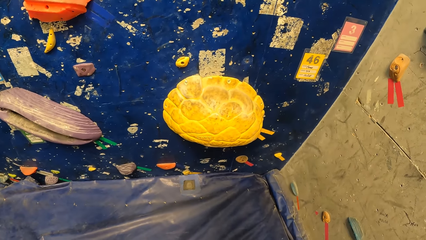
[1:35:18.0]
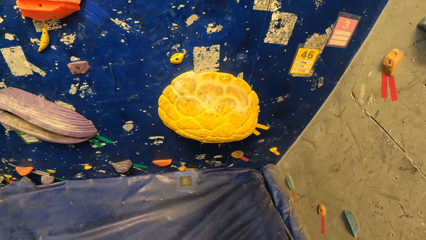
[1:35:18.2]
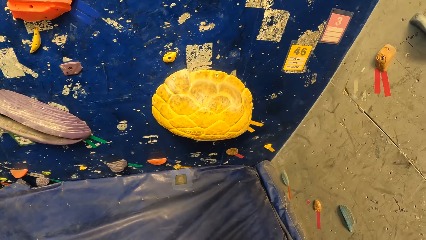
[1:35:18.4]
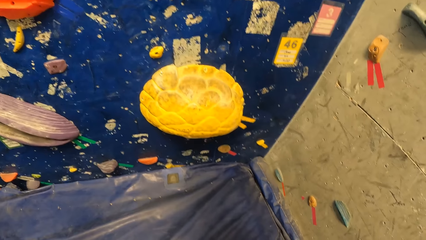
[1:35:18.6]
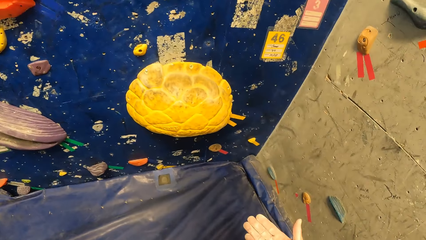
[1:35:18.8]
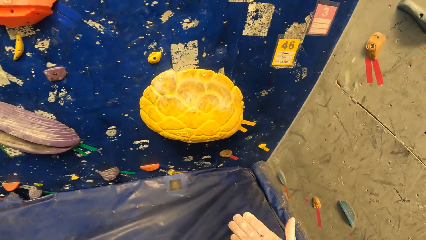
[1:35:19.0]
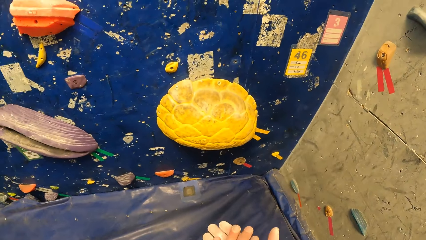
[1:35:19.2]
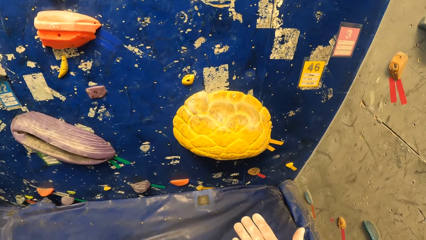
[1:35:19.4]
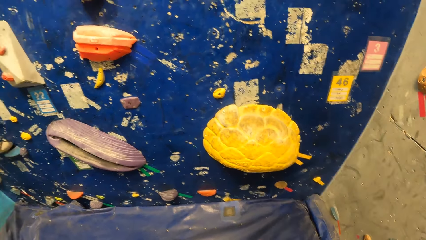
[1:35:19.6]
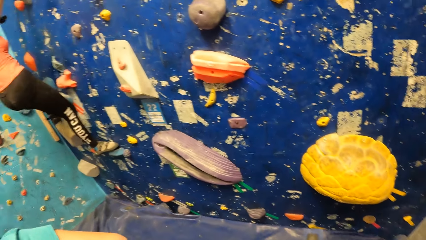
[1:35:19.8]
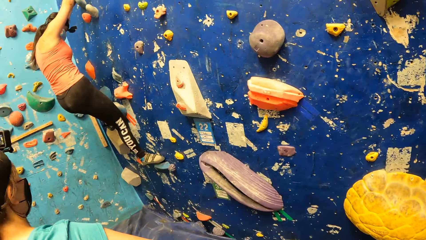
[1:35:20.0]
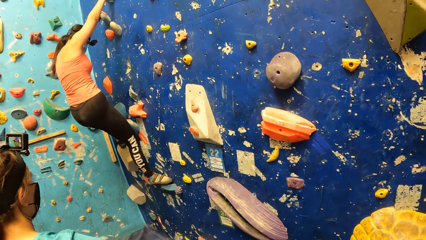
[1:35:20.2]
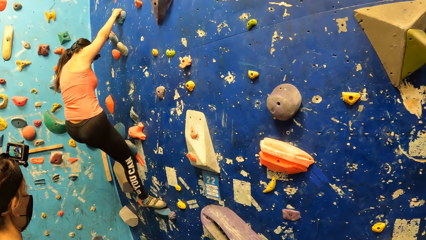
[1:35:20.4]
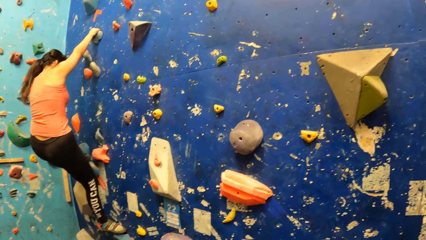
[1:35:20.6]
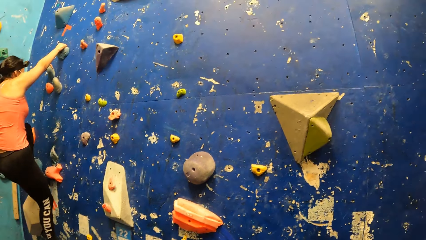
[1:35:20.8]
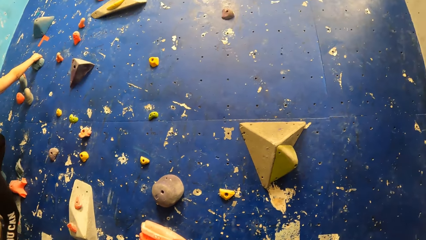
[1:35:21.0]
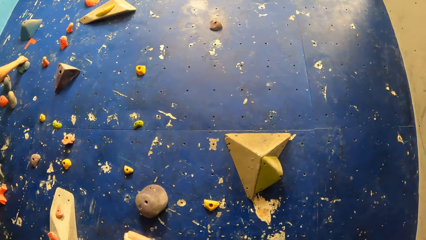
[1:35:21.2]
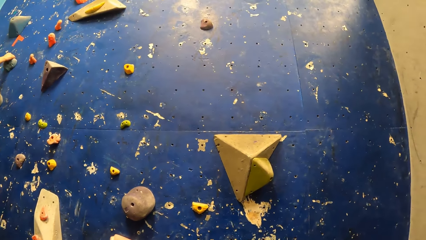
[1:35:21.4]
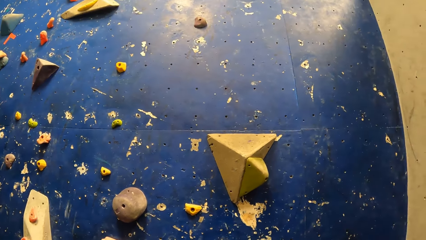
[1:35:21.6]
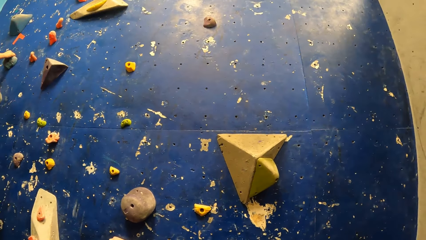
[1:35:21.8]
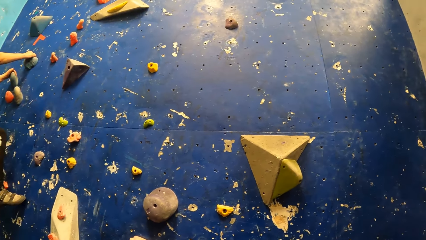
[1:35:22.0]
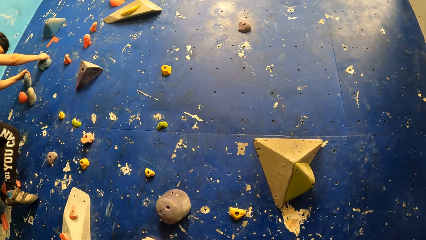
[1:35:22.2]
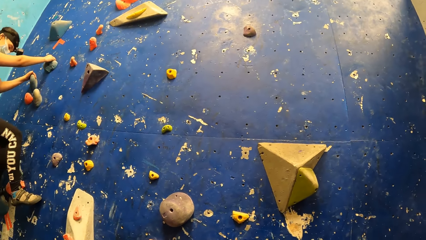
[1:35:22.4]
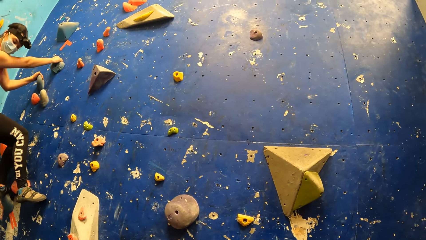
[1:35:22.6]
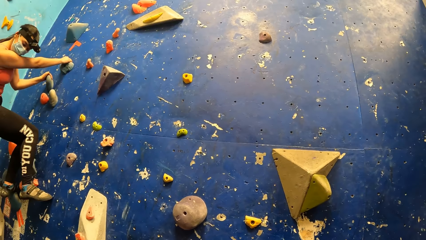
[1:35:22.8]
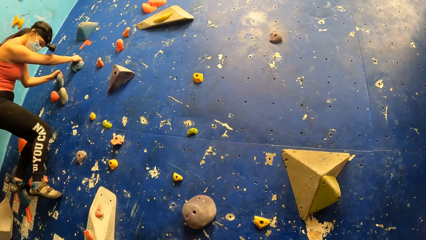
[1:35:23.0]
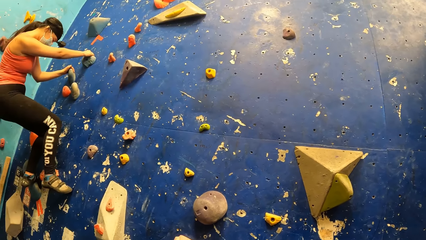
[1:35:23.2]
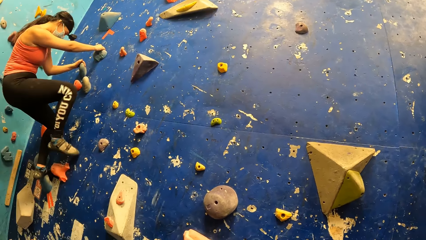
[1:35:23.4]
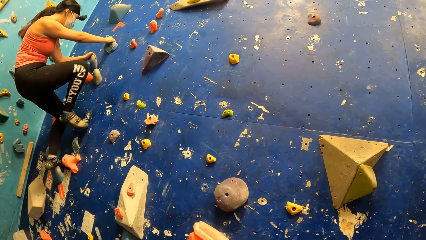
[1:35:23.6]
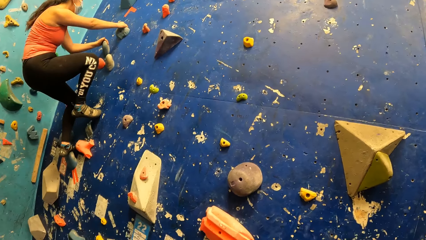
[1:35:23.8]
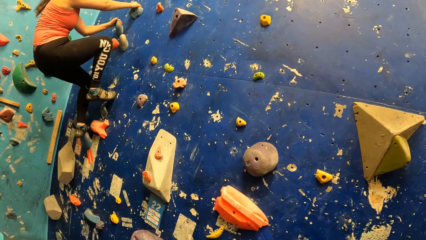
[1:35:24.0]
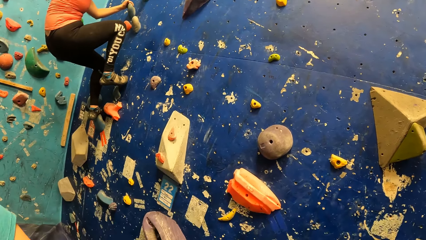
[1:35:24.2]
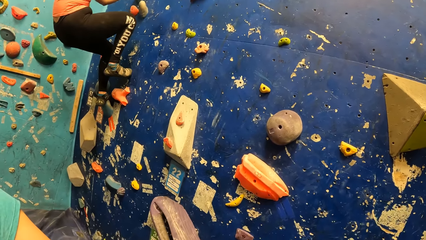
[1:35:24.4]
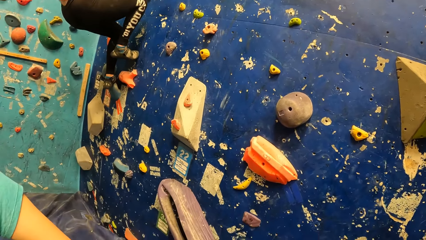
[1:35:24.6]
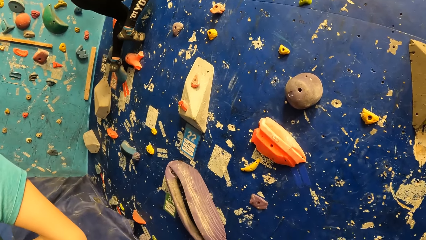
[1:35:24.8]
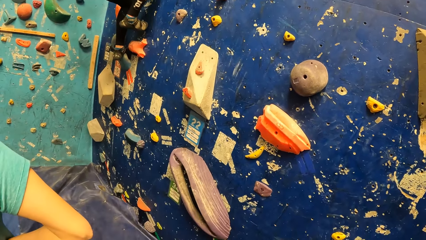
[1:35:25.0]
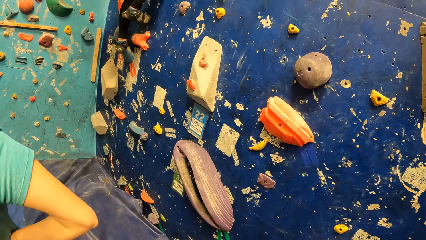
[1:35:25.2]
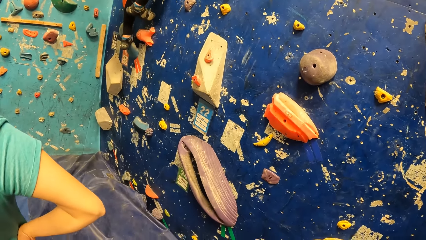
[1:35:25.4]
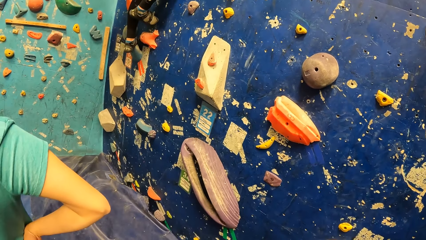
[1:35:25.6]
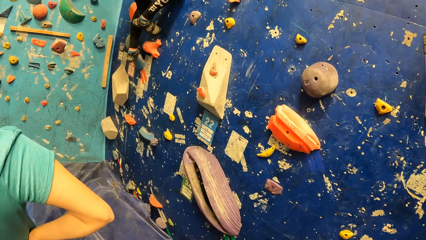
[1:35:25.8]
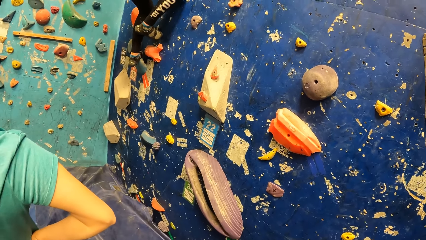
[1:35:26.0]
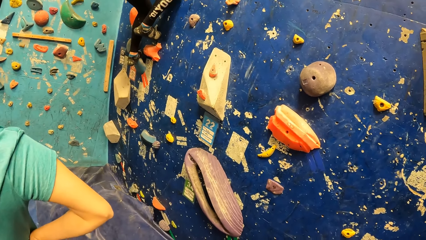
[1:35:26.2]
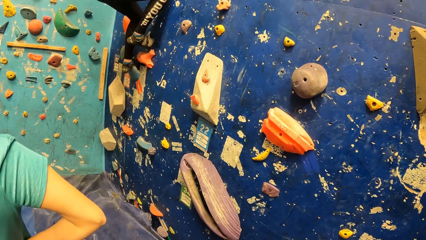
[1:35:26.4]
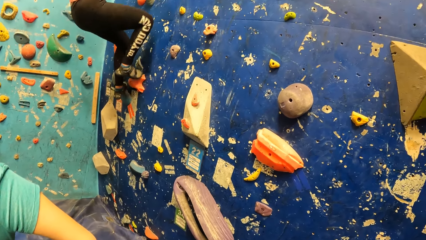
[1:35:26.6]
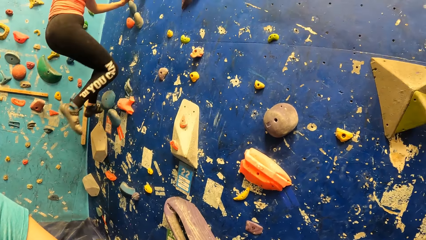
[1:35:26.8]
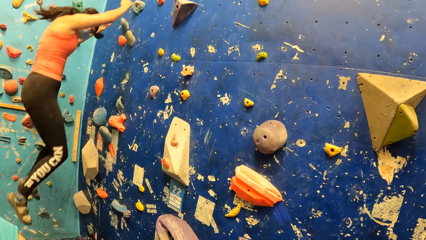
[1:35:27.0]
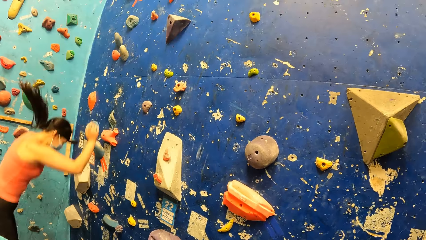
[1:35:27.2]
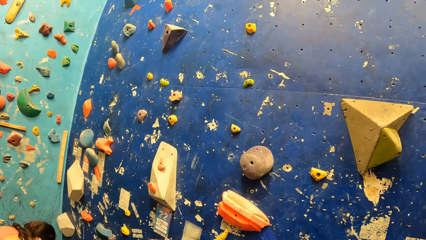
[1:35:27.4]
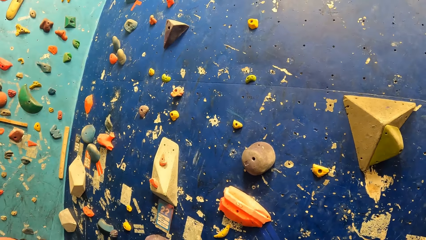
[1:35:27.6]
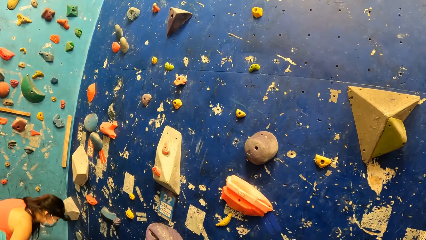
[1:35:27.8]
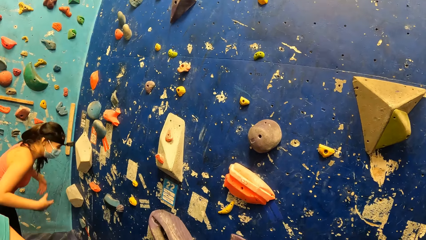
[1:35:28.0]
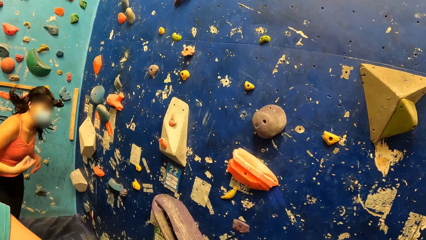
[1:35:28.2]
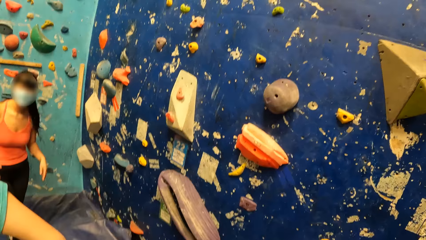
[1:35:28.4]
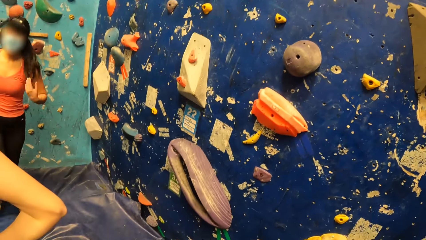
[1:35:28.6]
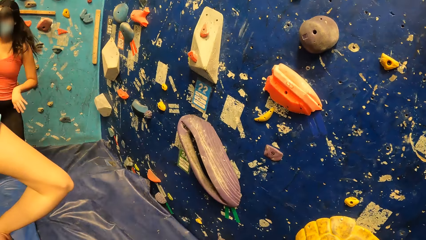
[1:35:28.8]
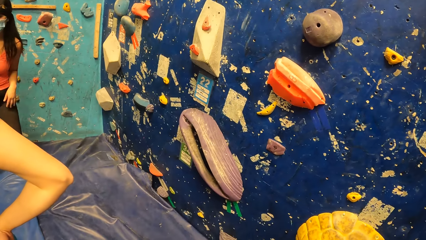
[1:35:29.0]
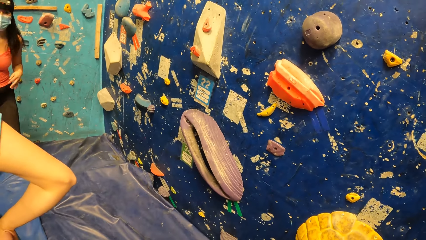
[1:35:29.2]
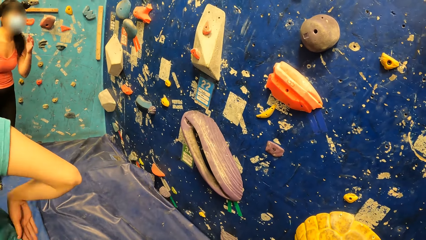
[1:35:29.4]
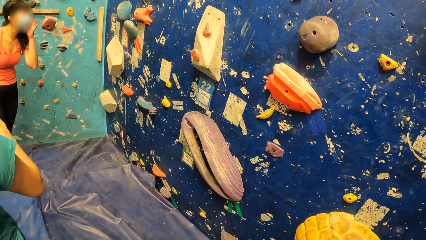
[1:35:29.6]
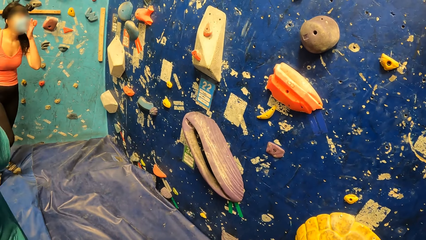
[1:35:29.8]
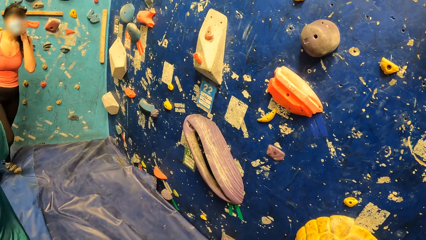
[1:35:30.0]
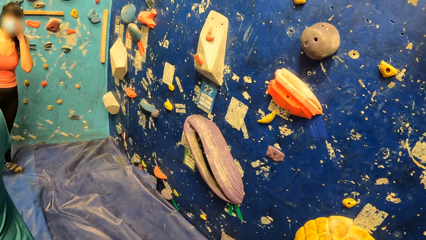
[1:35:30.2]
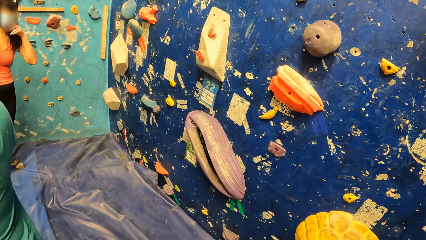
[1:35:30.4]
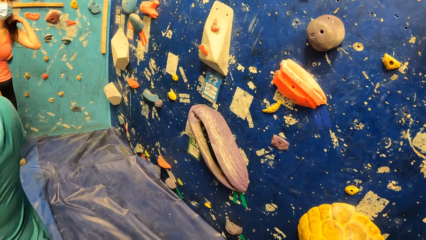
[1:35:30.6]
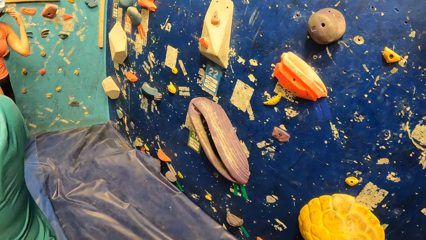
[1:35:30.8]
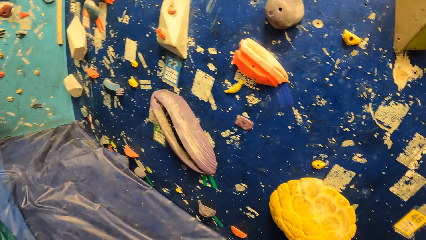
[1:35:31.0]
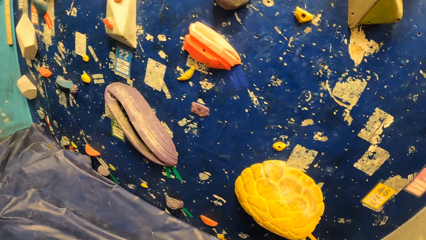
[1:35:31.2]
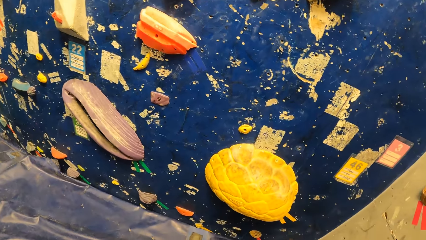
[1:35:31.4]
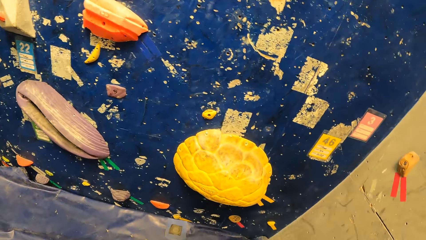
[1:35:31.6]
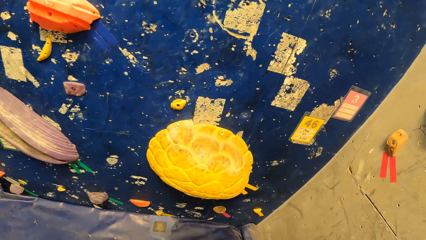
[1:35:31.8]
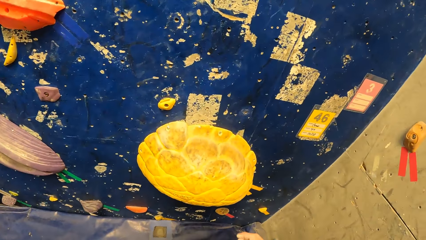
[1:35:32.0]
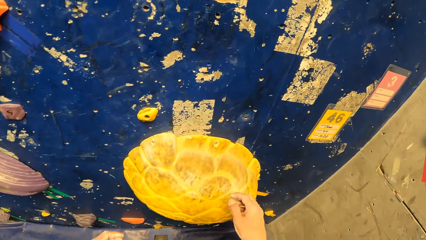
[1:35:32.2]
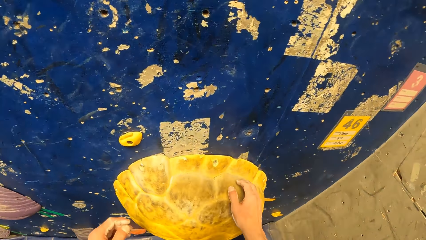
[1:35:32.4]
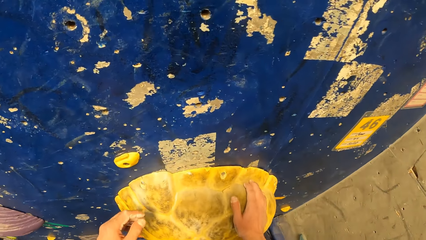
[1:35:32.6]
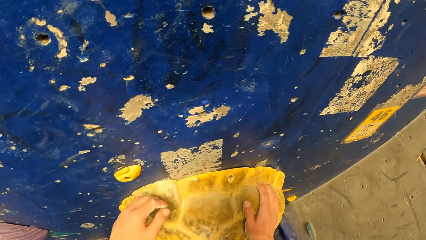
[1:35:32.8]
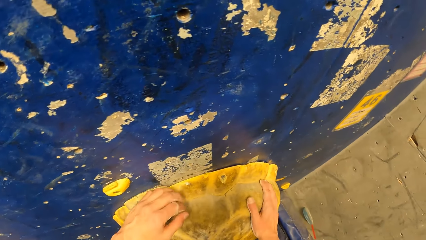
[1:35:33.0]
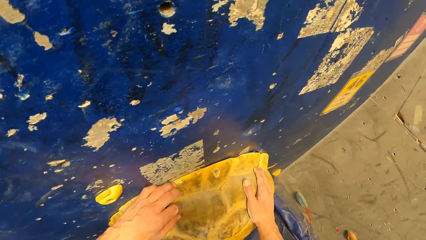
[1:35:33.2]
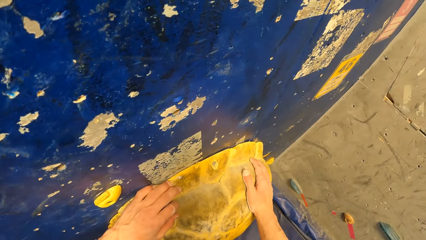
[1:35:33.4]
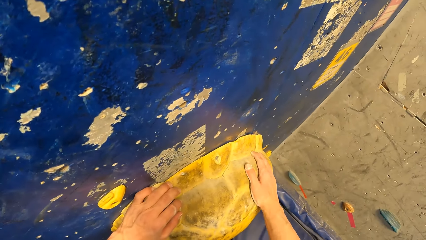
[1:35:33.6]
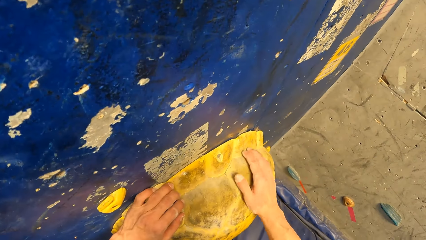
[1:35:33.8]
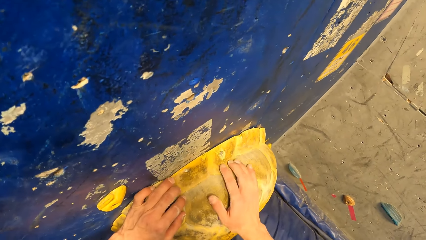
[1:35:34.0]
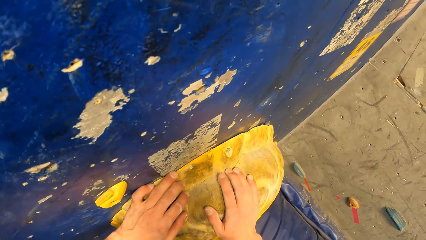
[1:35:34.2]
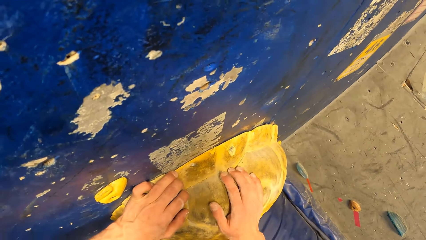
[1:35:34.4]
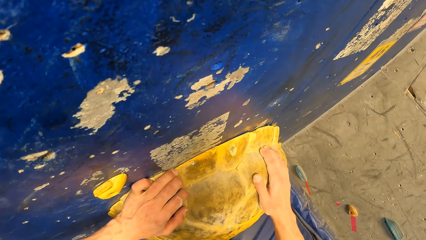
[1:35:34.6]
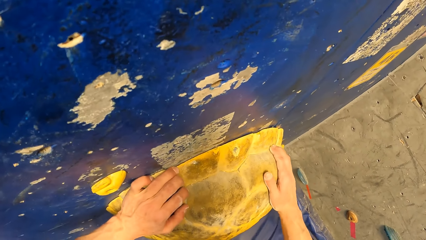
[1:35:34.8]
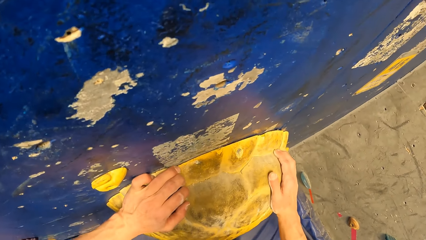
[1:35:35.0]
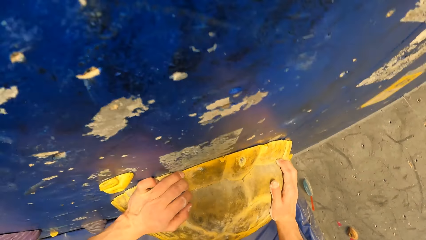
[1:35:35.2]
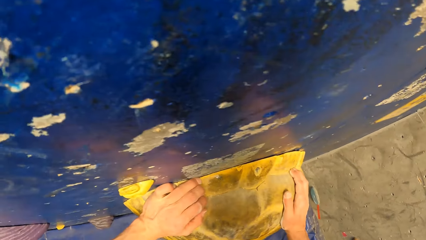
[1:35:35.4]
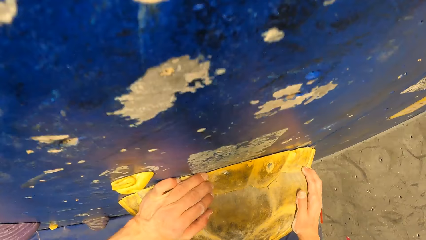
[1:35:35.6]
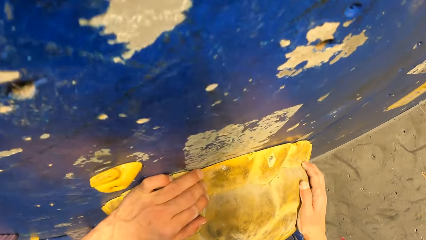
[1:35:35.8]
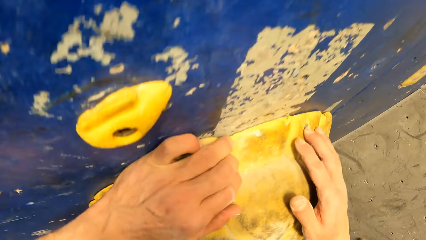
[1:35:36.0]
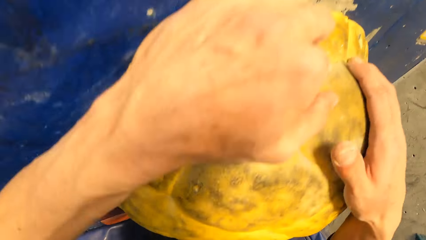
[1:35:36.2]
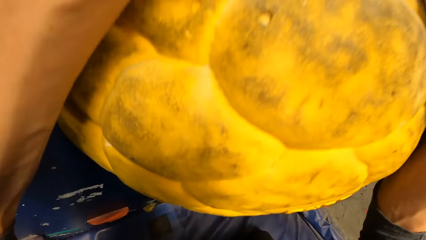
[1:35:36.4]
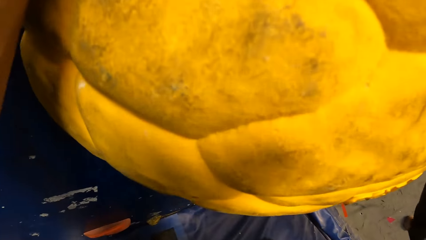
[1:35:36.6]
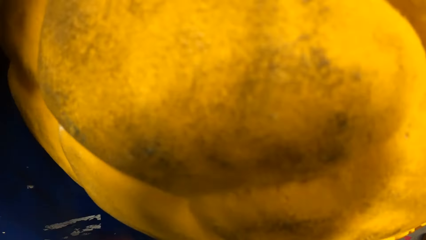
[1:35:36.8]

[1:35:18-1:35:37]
The camera wearer rubs their hands and looks around. A woman climbs the wall. The woman jumps down the bouldering wall. The woman wiggles both hands. The woman lifts her hands. The woman adjusts a facemask on her face with her left hand and flips her hair with her left hand. The camera wearer walks. They hold a hold on the bouldering wall with both hands.
